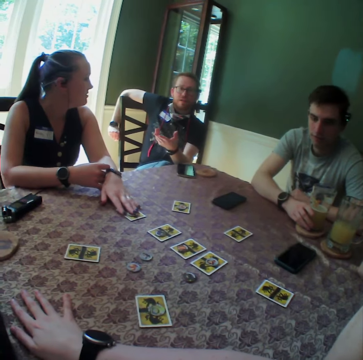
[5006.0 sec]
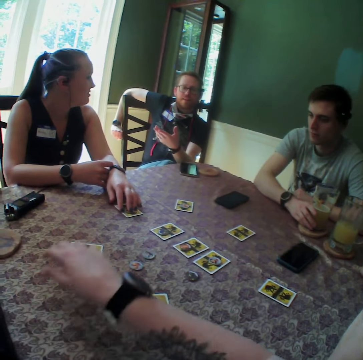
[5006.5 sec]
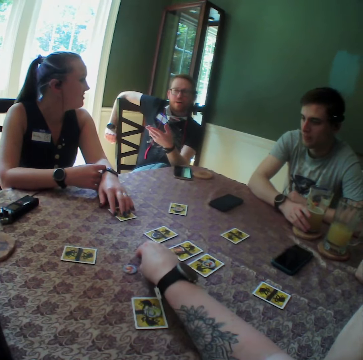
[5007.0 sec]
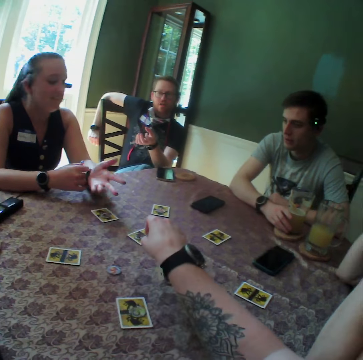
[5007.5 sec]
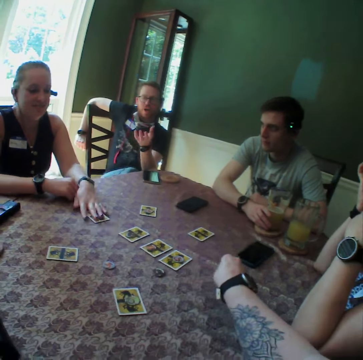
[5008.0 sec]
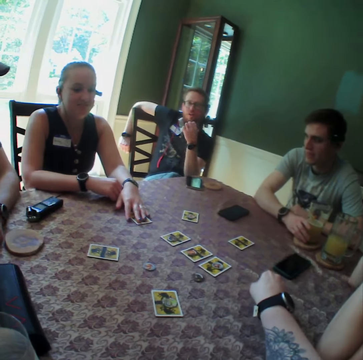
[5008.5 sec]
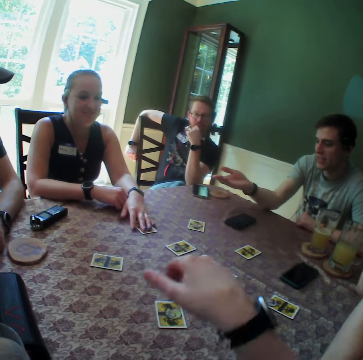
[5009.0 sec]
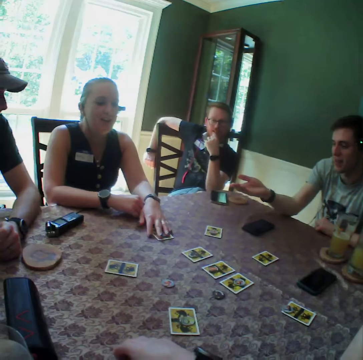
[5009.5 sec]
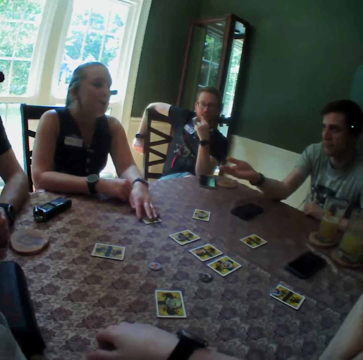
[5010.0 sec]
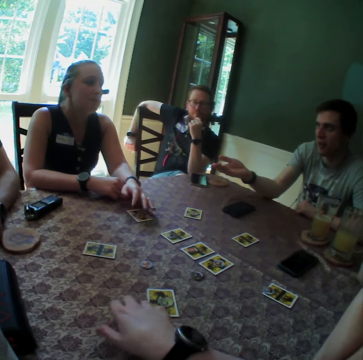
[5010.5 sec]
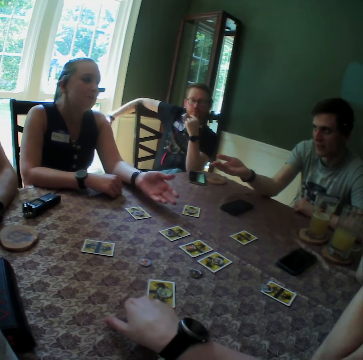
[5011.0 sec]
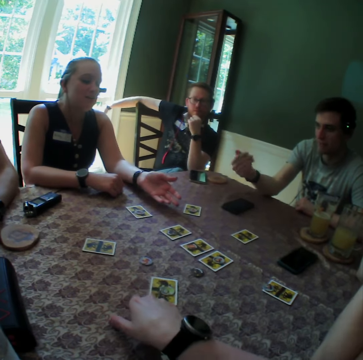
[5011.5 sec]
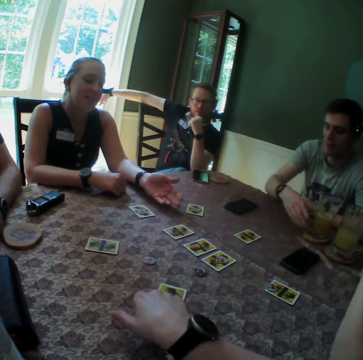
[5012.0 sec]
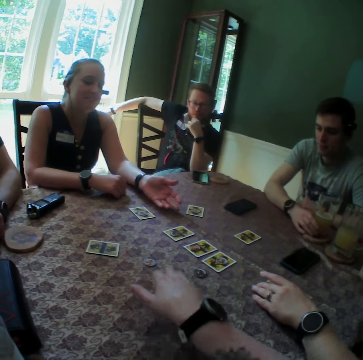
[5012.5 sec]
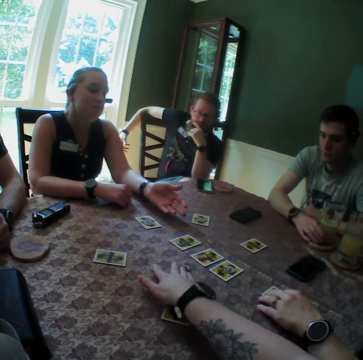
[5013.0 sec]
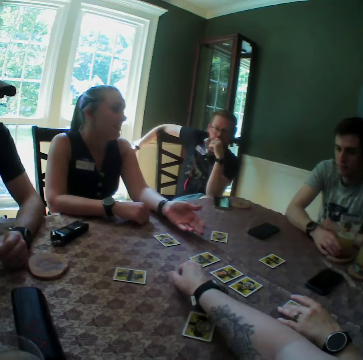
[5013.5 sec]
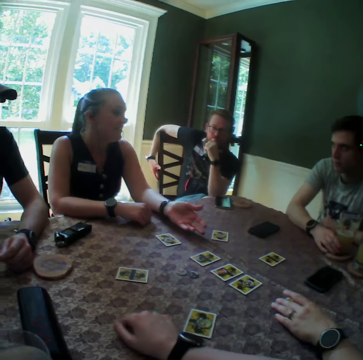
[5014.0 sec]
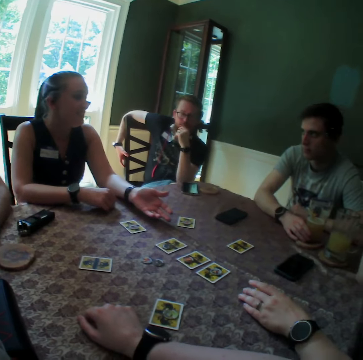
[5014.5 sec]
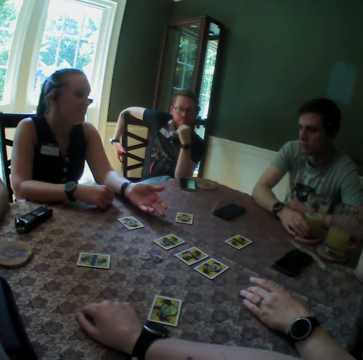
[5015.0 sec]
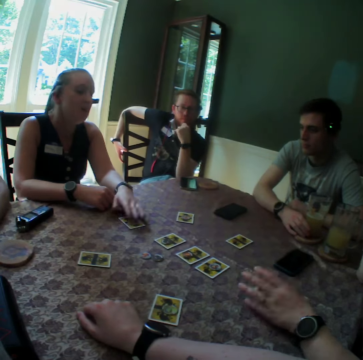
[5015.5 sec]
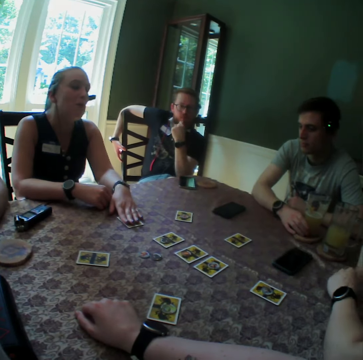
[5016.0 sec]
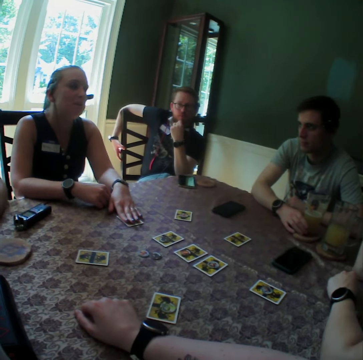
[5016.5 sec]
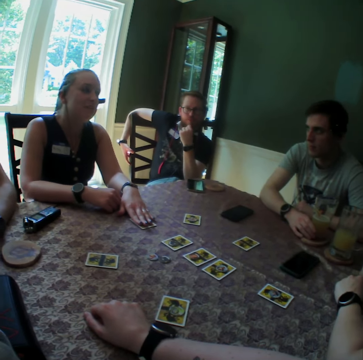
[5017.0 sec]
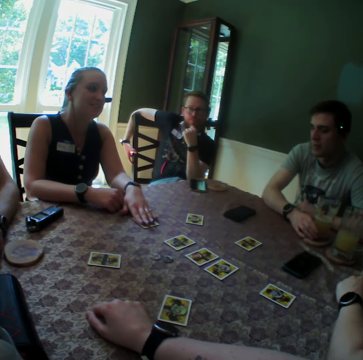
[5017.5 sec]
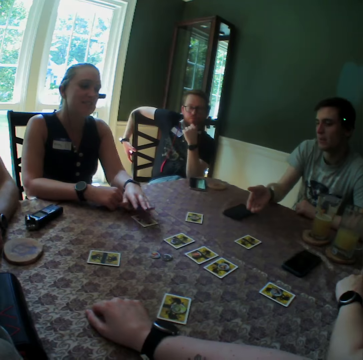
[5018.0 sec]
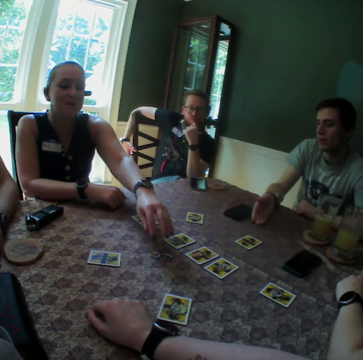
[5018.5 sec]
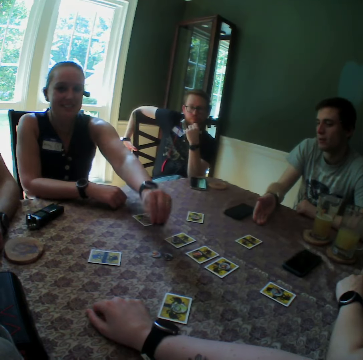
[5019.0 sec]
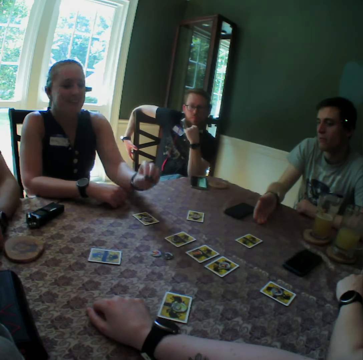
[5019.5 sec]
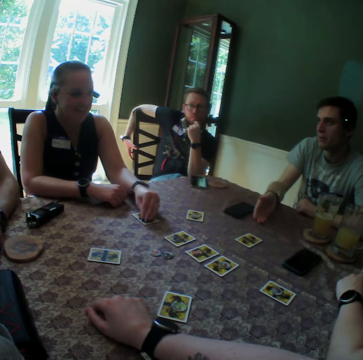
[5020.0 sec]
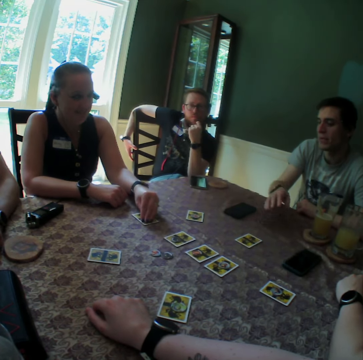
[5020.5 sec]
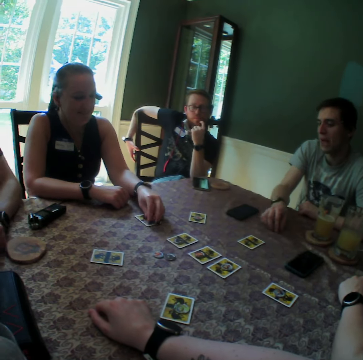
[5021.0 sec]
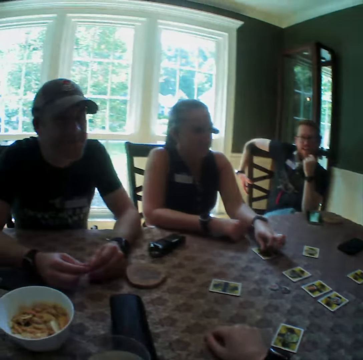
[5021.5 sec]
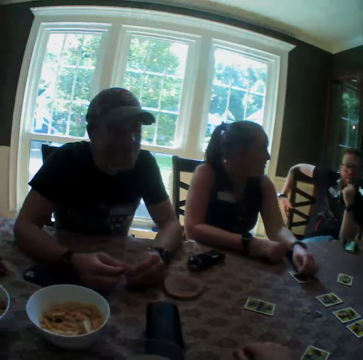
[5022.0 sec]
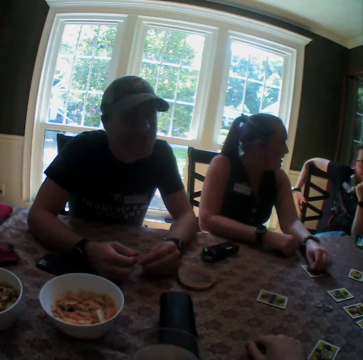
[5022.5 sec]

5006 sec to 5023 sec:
The woman places her left hand on the card. The camera wearer picks up a chip from the table with her right hand. She drops the chip on the card with her right hand. The woman places her left hand on the card. The camera wearer looks around. She moves the card on the table with her right hand. Another woman holds the card on the table with her left hand. The camera wearer touches the playing cards. She moves the chips on the table with her right hand. She looks around. The first woman picks up a chip from the table with her left hand and drops the chip on the card with her left hand.

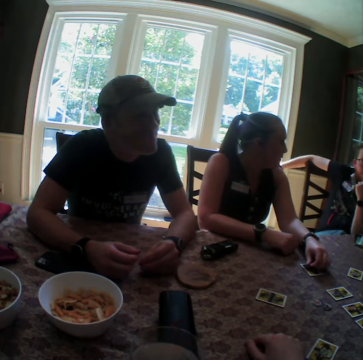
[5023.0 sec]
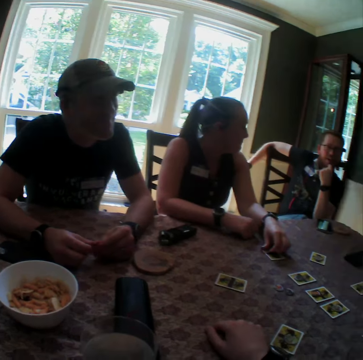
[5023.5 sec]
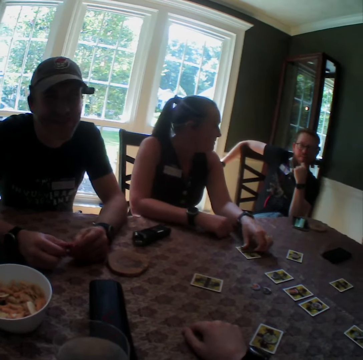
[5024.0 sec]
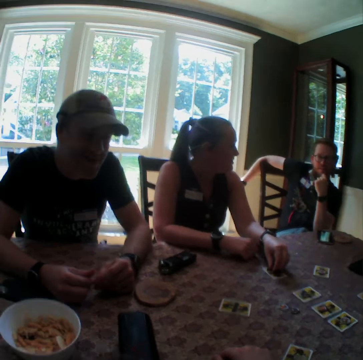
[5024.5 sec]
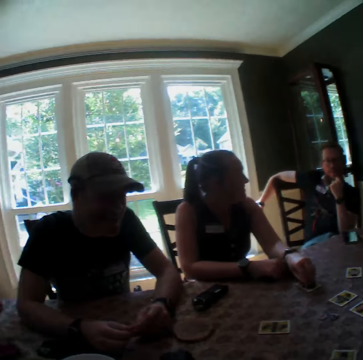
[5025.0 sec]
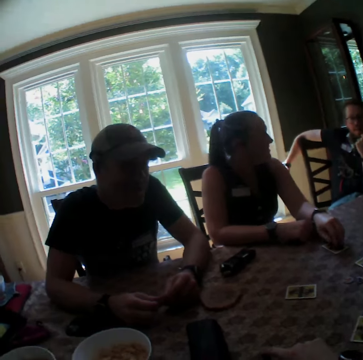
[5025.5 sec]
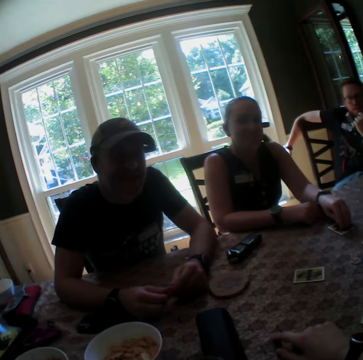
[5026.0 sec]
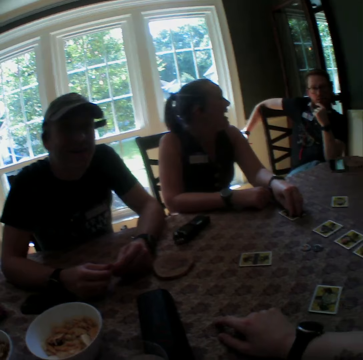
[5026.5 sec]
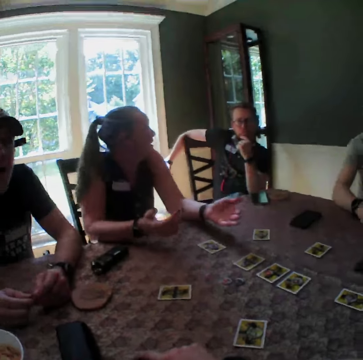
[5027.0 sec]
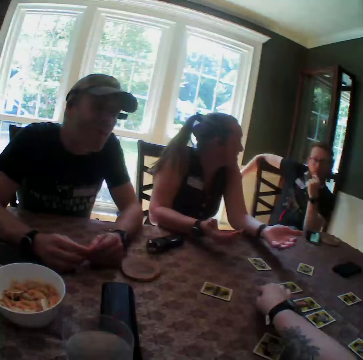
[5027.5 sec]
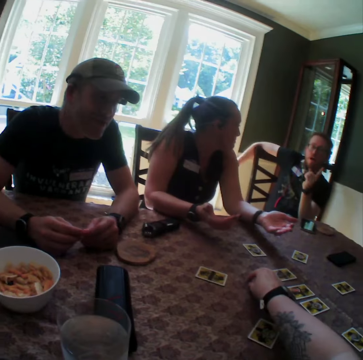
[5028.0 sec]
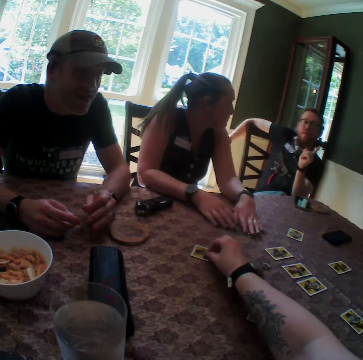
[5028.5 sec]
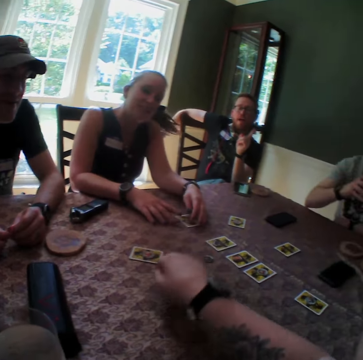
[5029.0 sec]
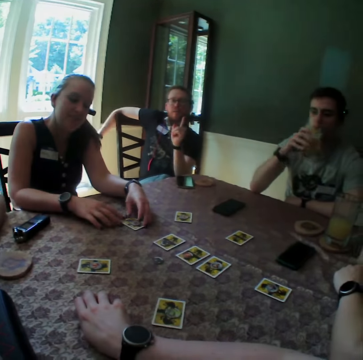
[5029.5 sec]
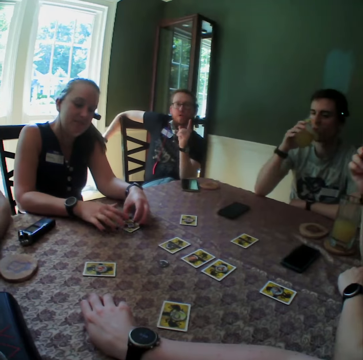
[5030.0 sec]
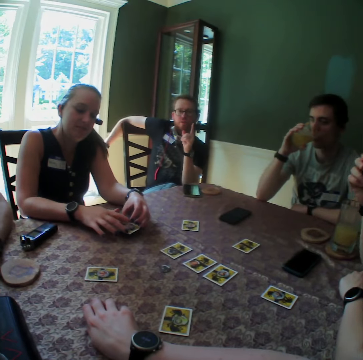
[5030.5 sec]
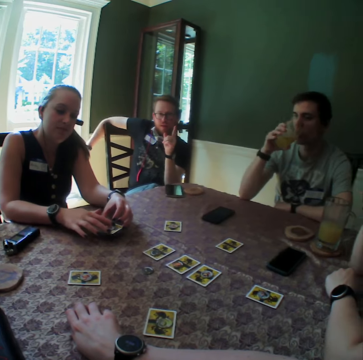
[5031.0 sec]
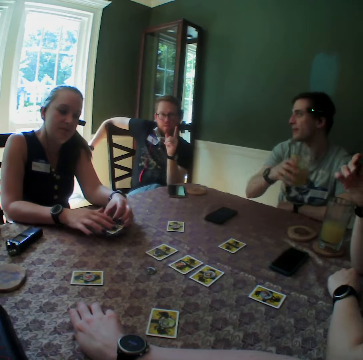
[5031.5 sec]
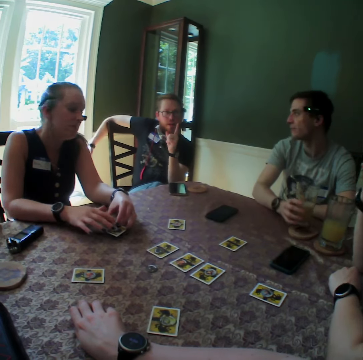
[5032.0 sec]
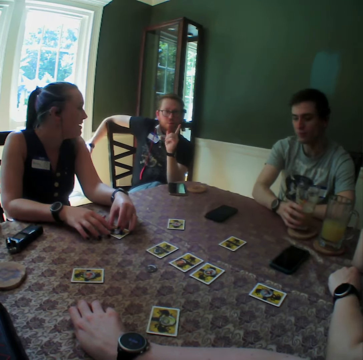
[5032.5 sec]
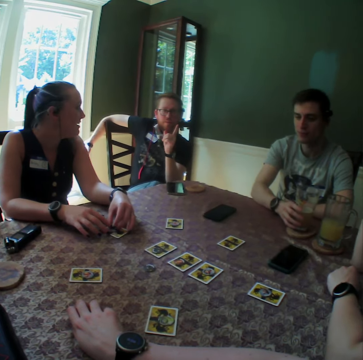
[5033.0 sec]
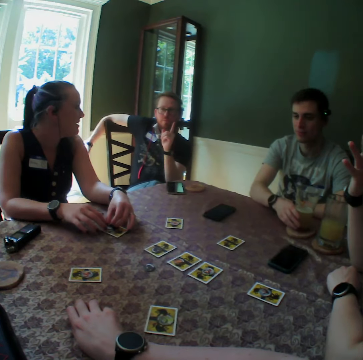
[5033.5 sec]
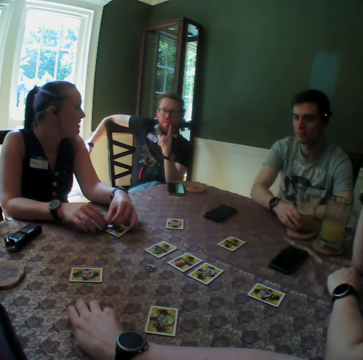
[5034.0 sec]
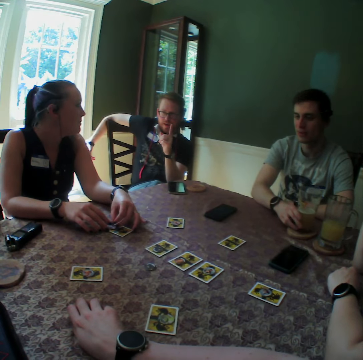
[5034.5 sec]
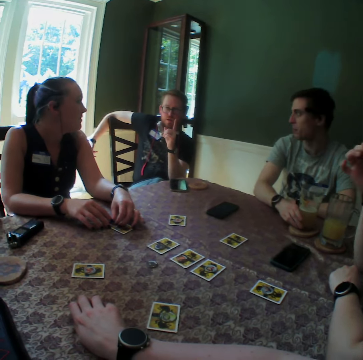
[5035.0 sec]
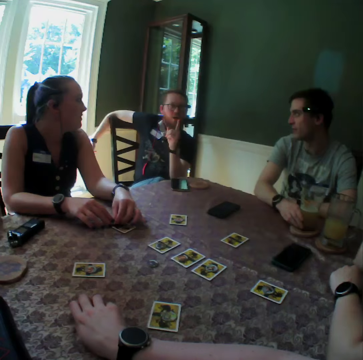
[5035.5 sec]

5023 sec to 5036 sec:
The camera wearer touches playing cards. She picks up a chip from the table with her right hand and drops the chip on the table with her right hand. A man drinks from the cup. A woman plays with the card with her hands. The man drops the cup of drink on the table with his right hand.

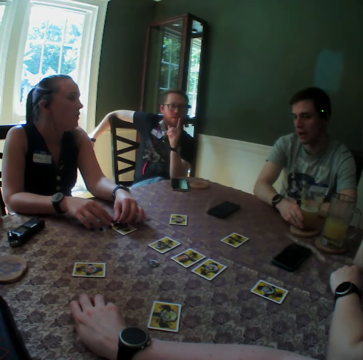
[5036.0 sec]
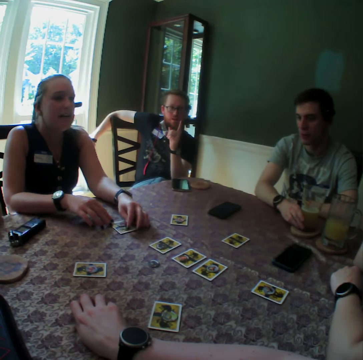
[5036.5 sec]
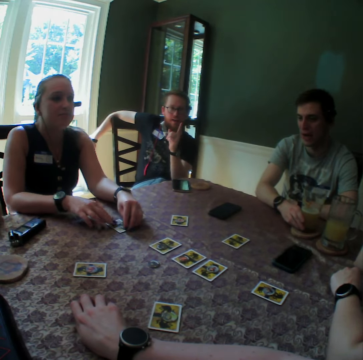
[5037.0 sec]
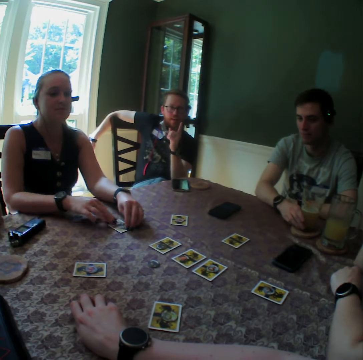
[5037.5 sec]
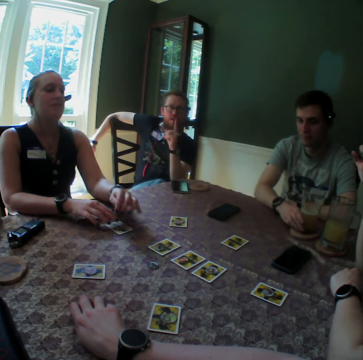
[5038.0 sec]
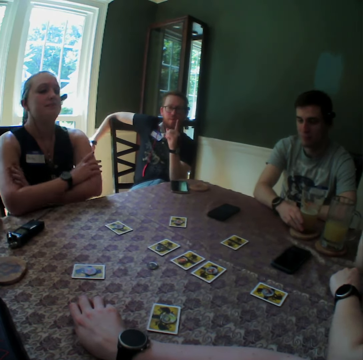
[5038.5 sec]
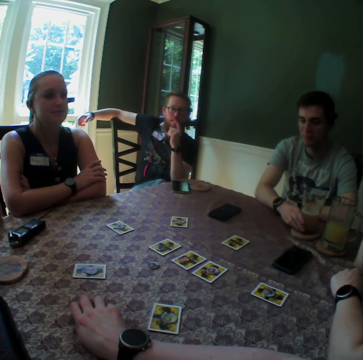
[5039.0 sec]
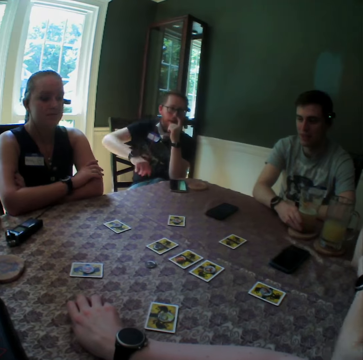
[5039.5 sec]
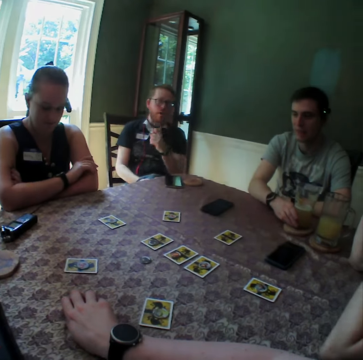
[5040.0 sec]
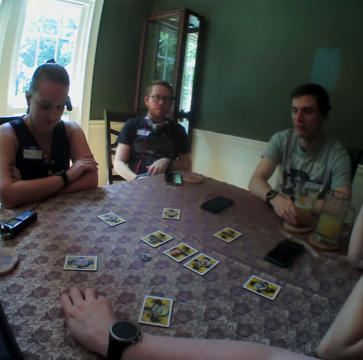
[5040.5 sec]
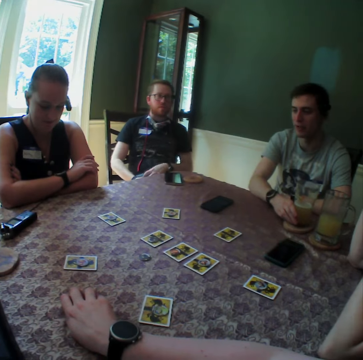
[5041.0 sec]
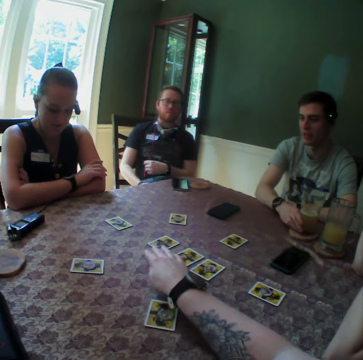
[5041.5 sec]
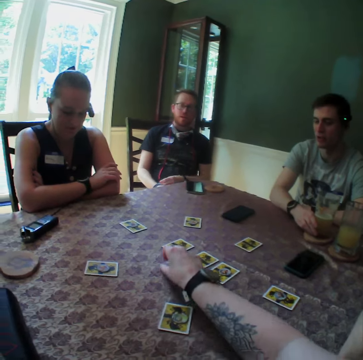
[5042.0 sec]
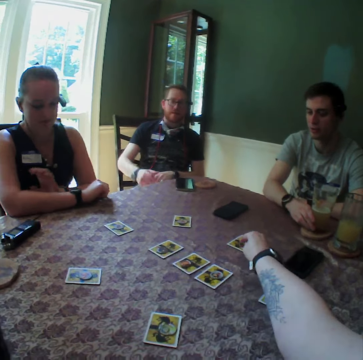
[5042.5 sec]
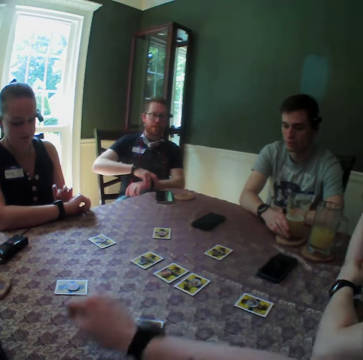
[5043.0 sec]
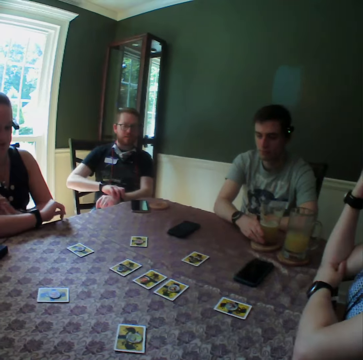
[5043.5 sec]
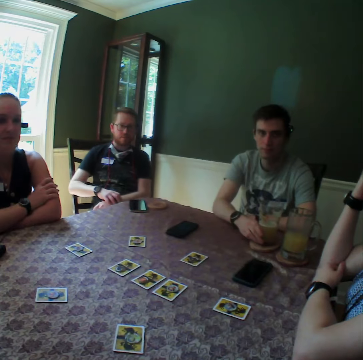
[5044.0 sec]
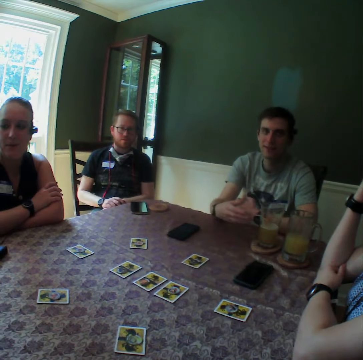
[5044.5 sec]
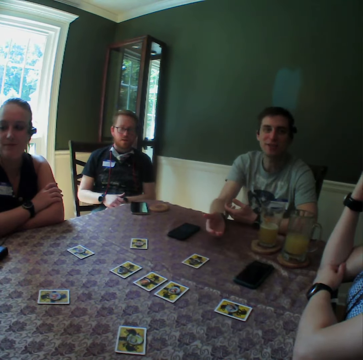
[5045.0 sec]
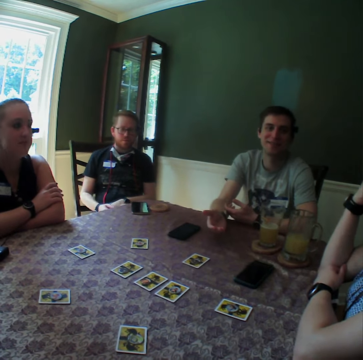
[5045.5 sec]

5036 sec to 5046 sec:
The camera wearer looks around. She picks up a chip from the table with her right hand and drops the chip on the card with her right hand.
